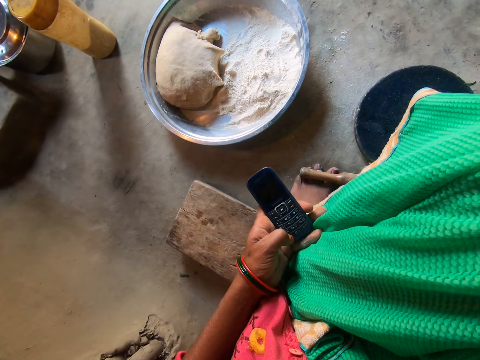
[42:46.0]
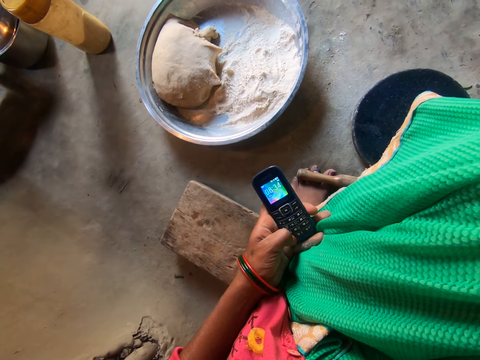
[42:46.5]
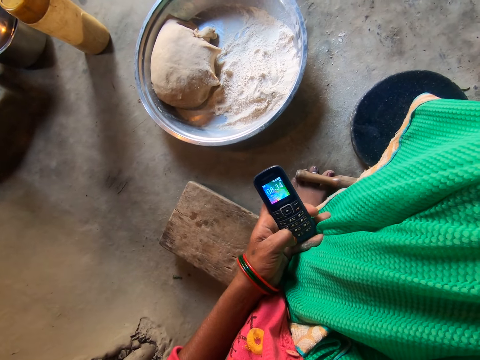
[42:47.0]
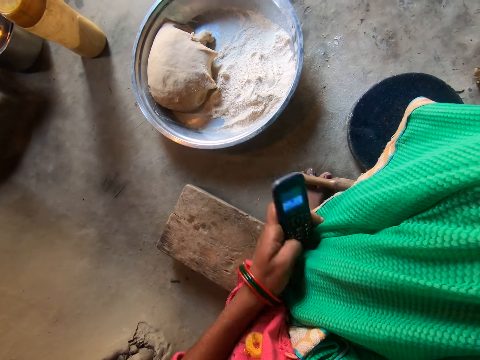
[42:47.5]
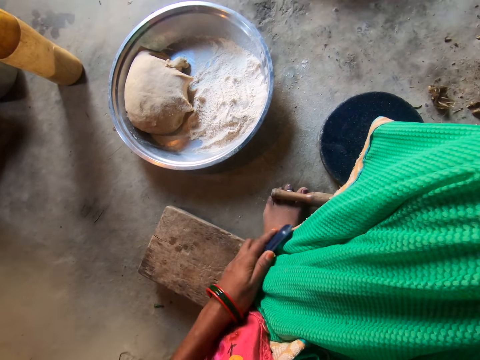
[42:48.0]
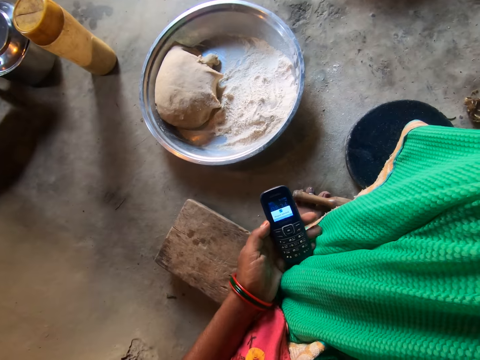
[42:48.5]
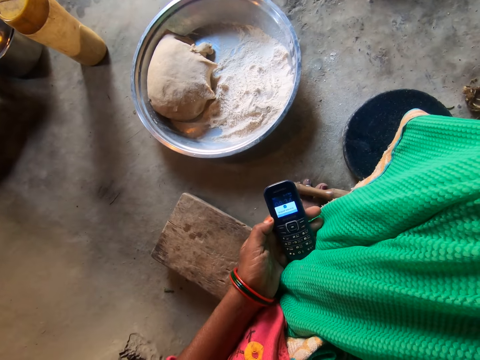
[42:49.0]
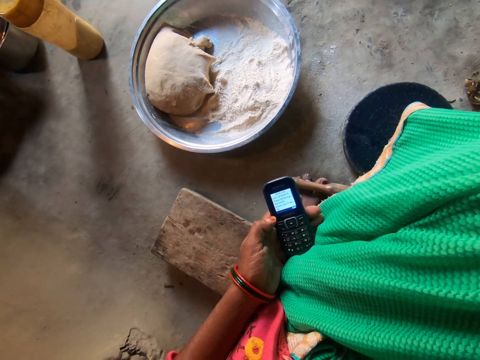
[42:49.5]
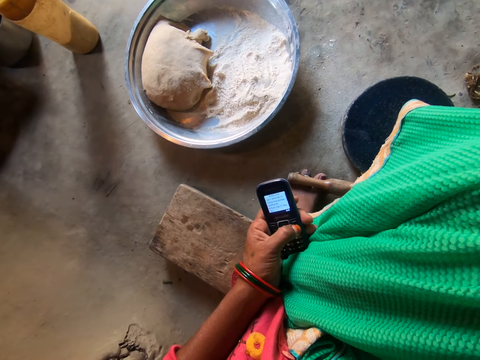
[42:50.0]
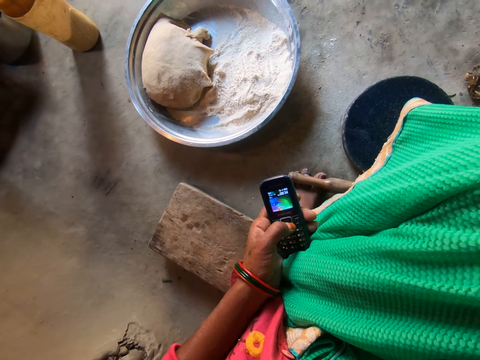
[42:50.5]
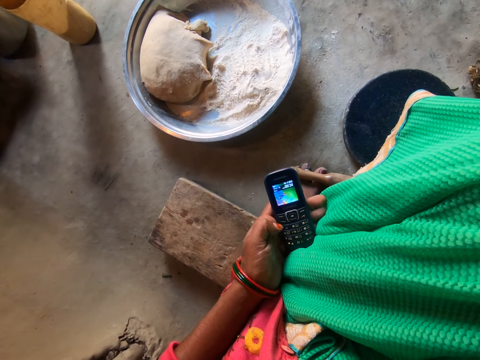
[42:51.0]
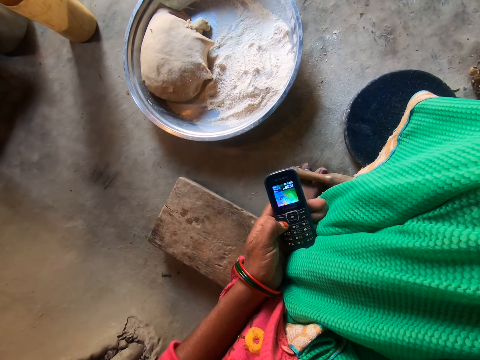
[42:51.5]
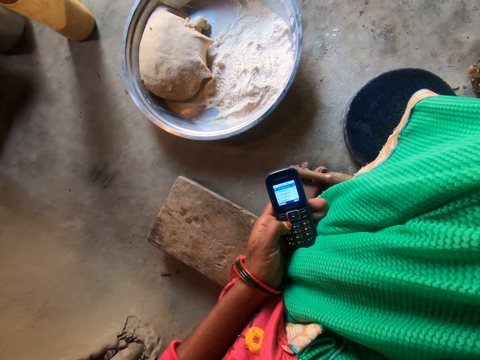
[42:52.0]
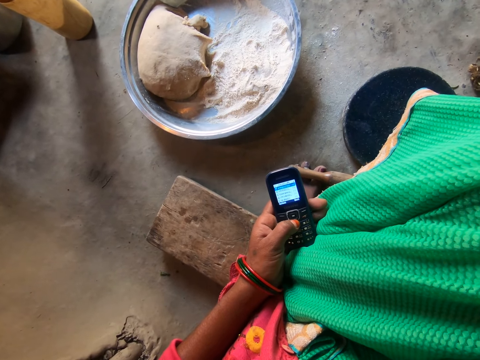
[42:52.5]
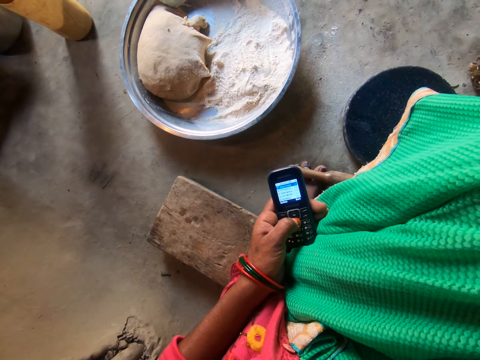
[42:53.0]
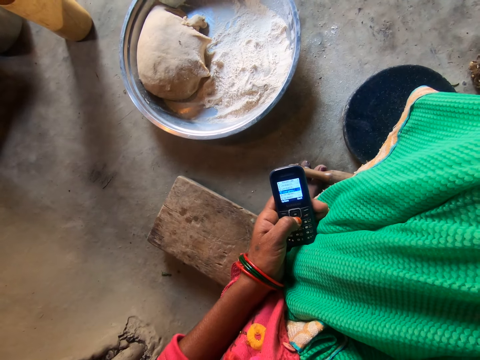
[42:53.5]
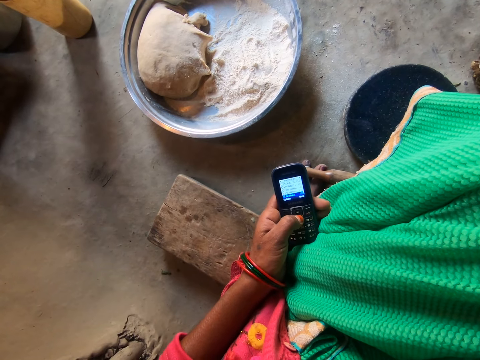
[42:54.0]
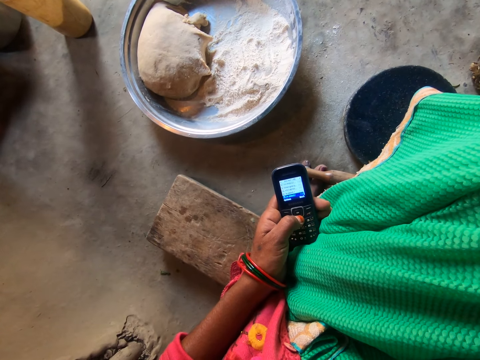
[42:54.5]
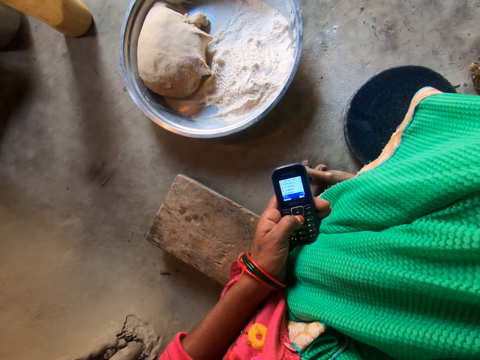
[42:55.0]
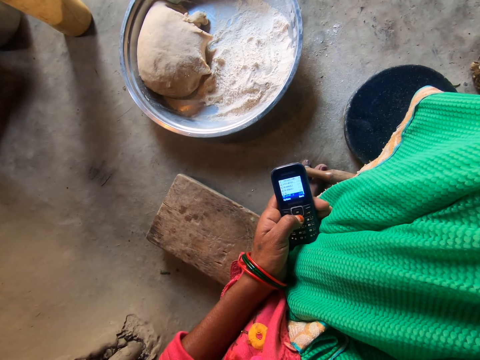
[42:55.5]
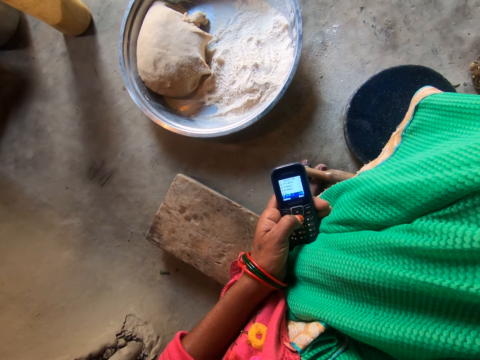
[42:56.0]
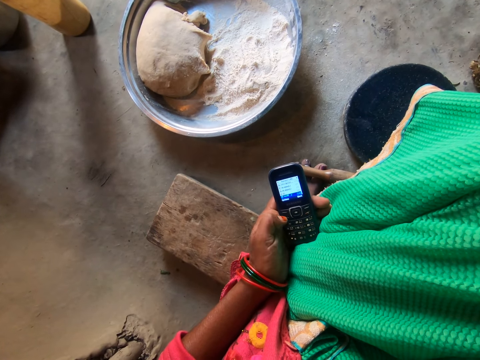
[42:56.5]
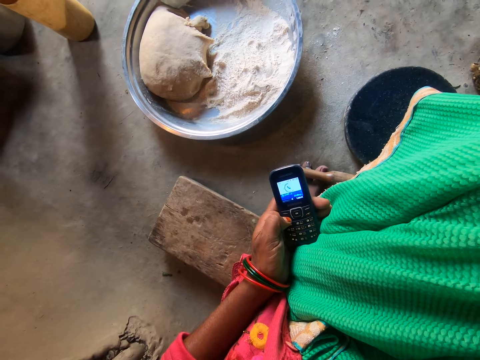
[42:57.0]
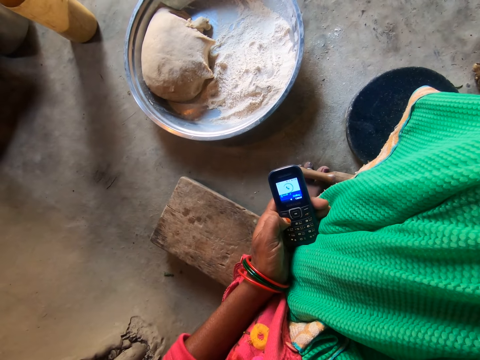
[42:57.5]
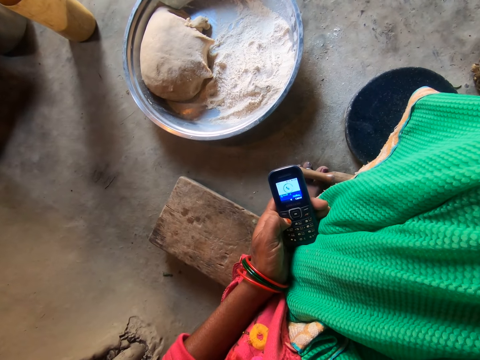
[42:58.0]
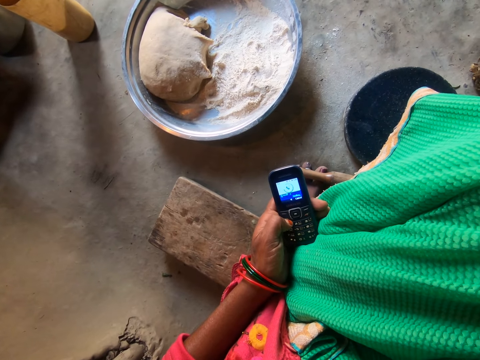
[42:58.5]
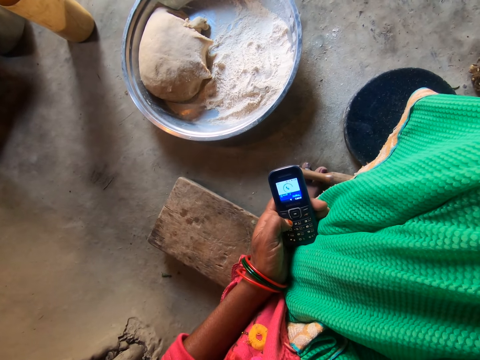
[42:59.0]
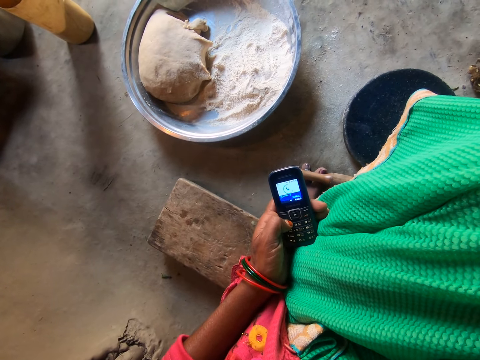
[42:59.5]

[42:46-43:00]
The camera wearer operates the phone with her left hand. She wipes the phone on her cloth. She presses the phone repeatedly.

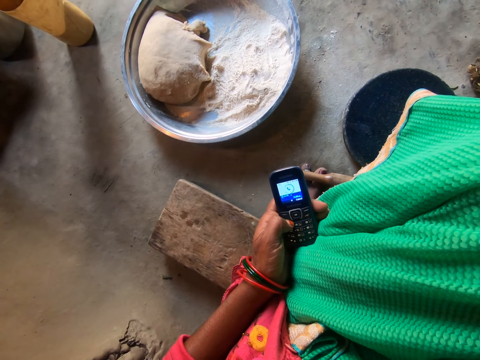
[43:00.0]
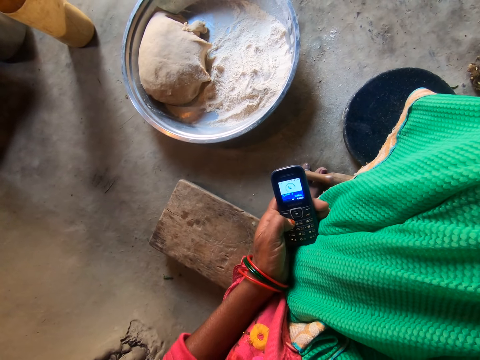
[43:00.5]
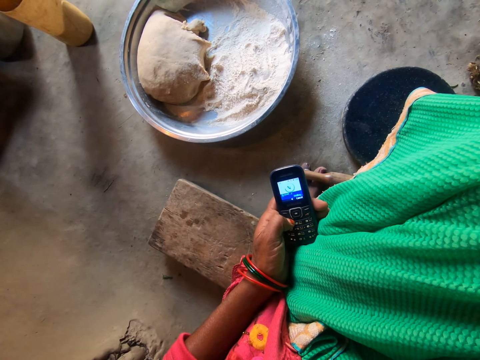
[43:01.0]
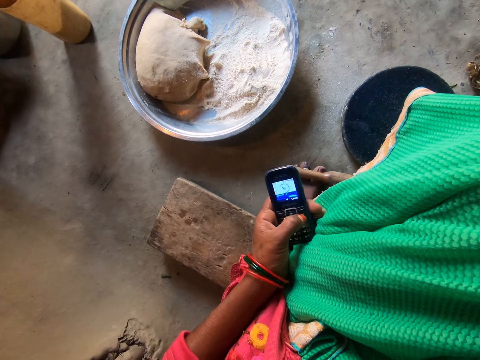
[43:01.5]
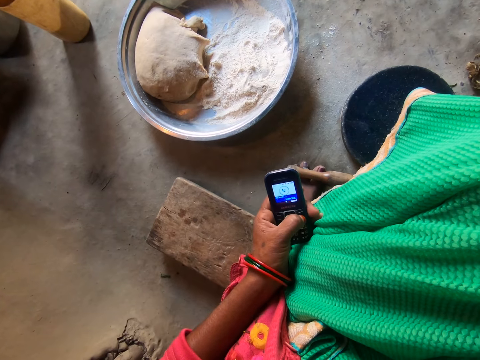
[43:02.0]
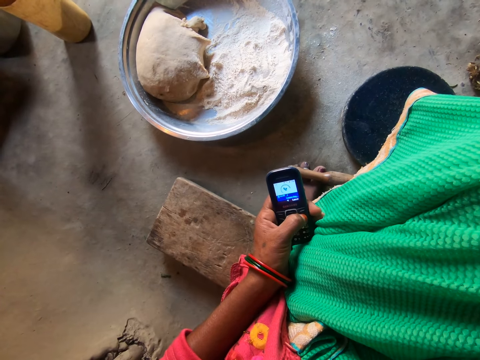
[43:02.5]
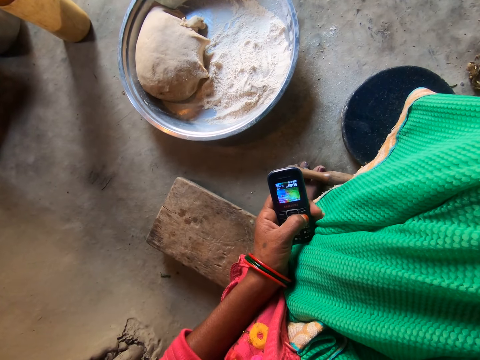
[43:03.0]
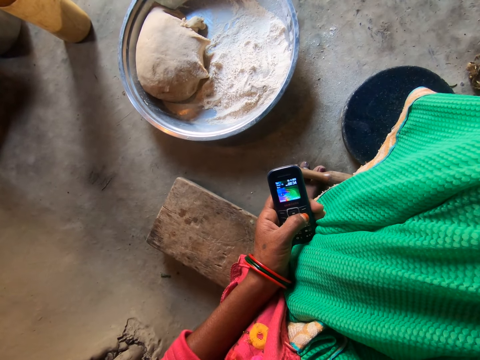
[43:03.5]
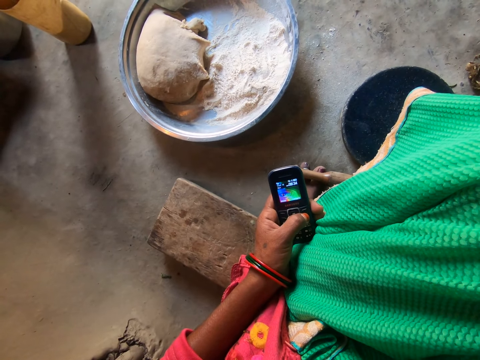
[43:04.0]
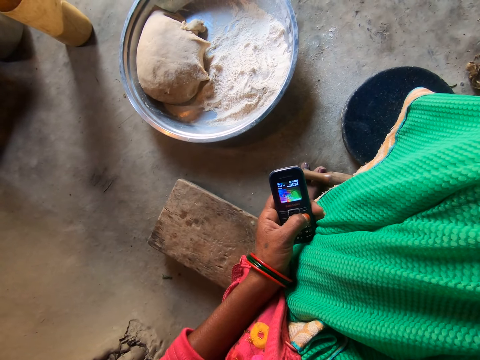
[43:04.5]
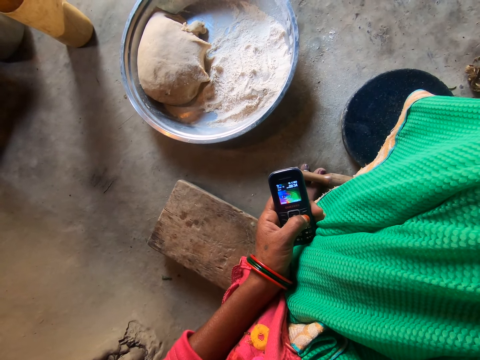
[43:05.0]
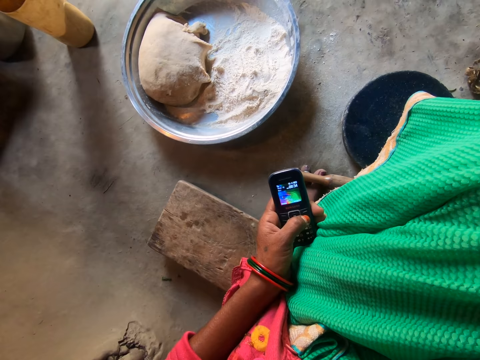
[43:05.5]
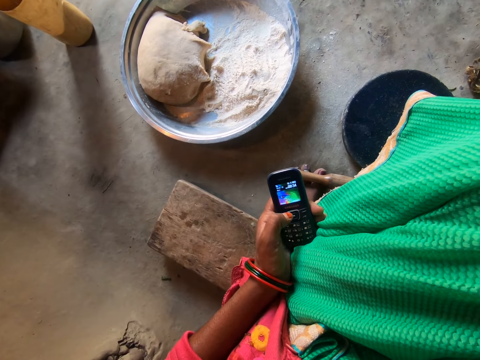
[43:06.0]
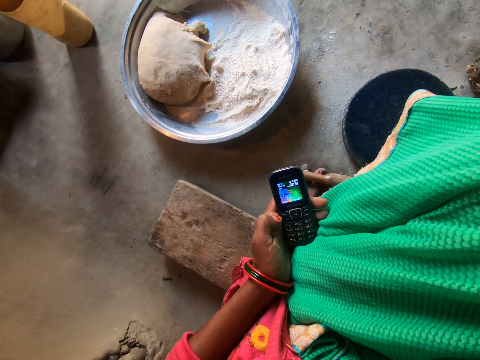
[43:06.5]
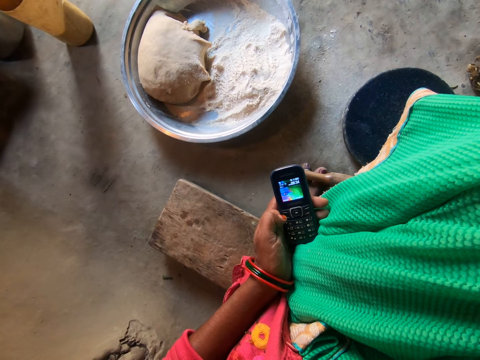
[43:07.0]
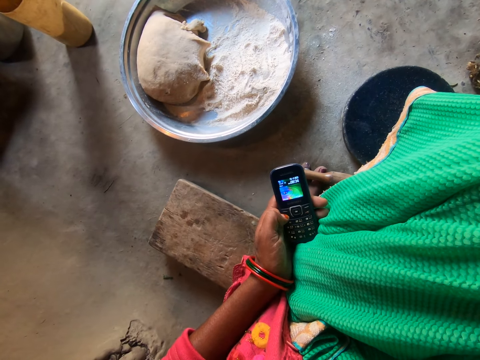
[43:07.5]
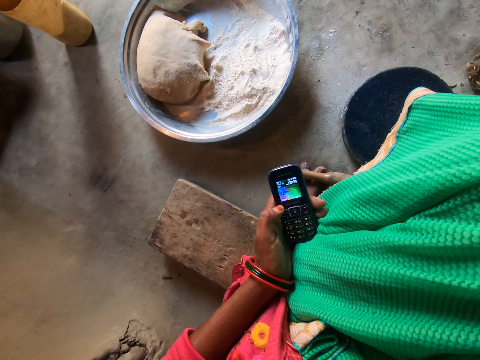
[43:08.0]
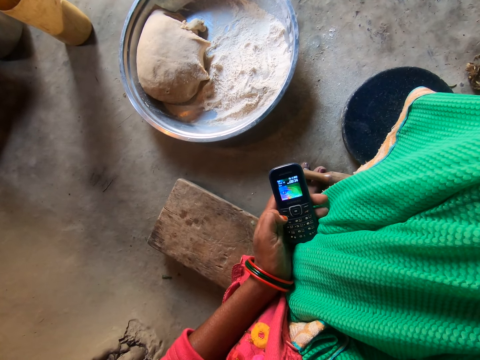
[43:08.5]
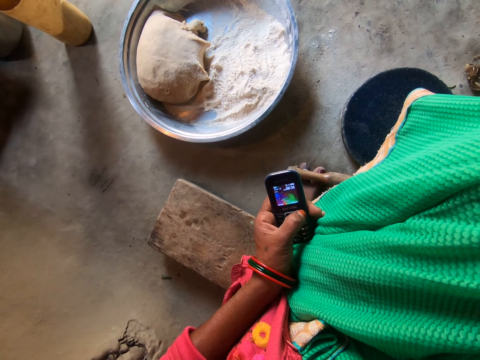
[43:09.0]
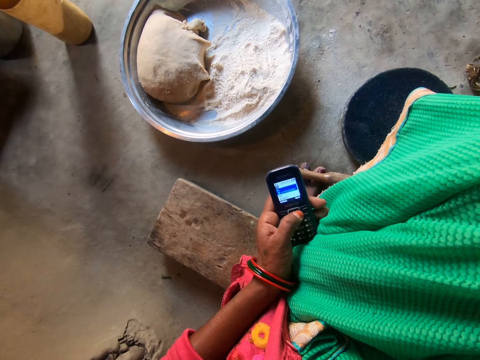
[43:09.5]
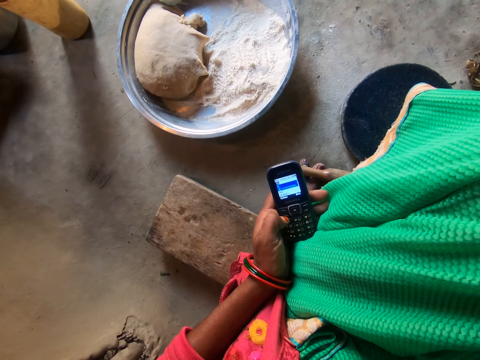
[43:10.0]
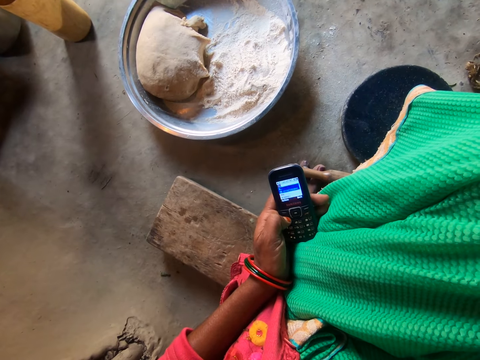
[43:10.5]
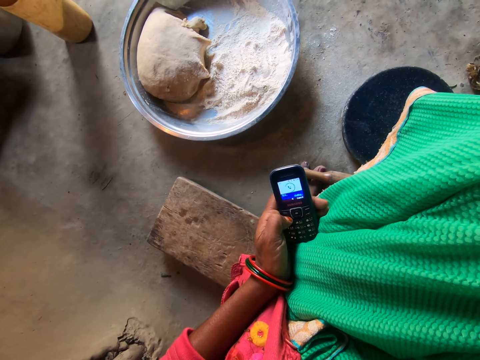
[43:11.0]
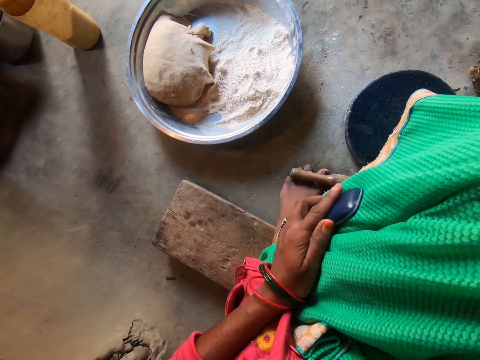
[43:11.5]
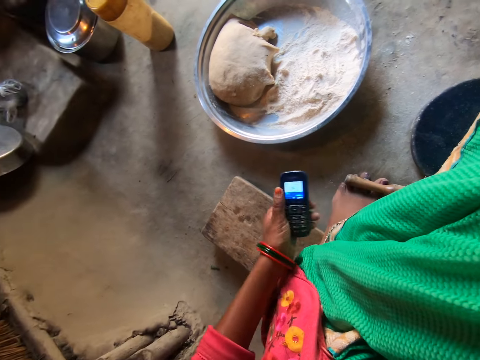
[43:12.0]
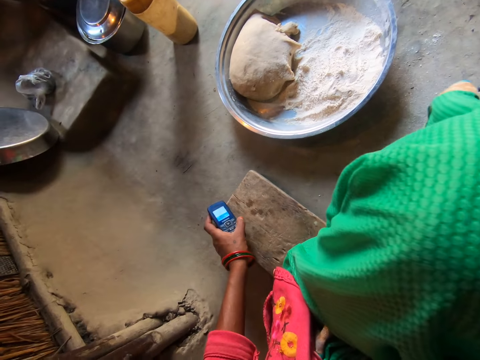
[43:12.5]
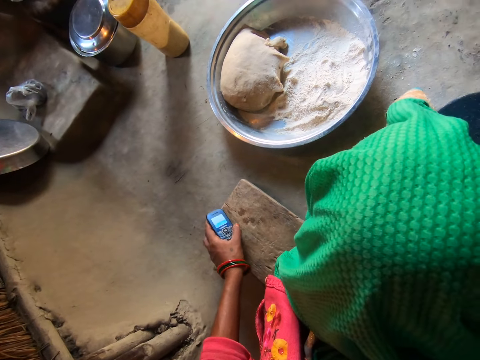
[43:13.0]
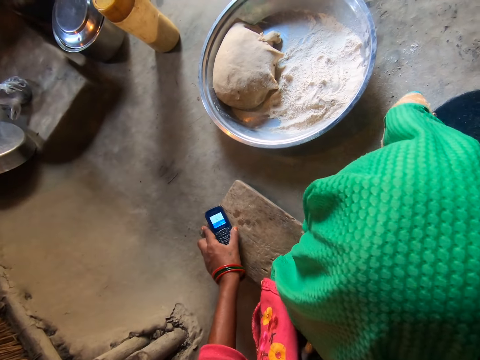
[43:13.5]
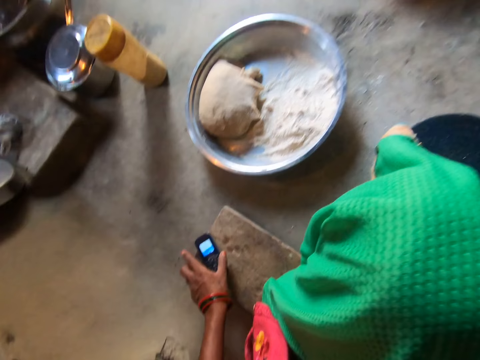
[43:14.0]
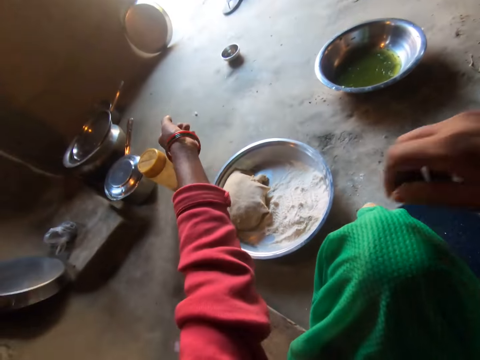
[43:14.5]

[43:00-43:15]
The camera wearer presses a phone repeatedly. She wipes the phone on her cloth. She puts the phone on a stool.
